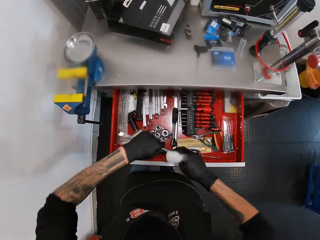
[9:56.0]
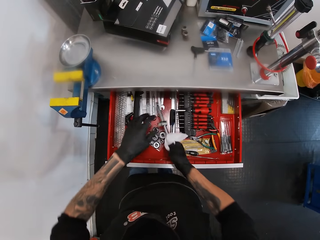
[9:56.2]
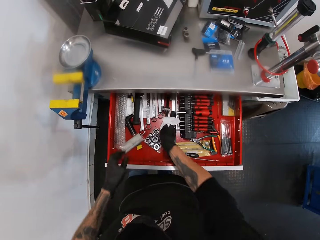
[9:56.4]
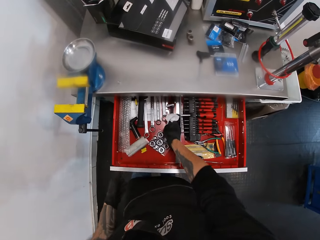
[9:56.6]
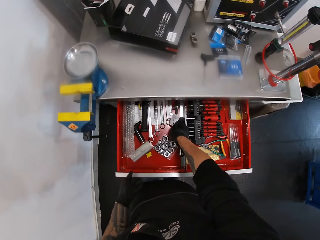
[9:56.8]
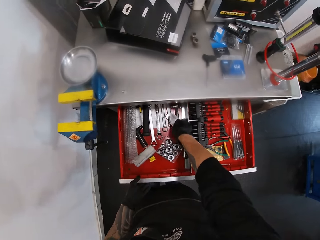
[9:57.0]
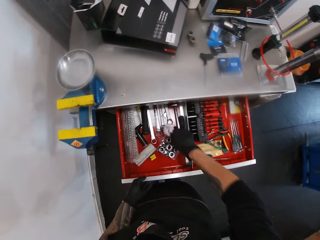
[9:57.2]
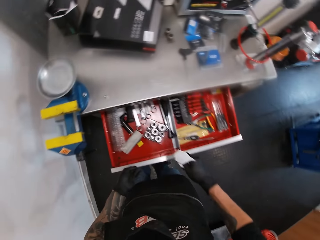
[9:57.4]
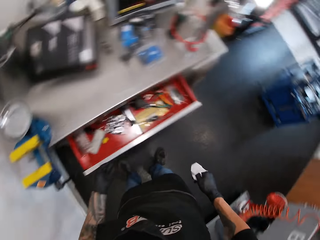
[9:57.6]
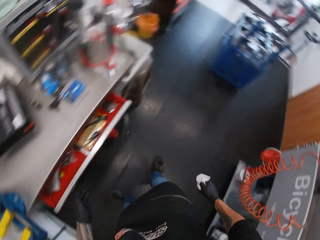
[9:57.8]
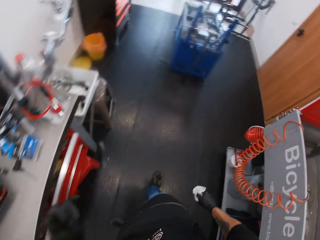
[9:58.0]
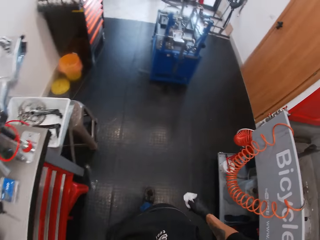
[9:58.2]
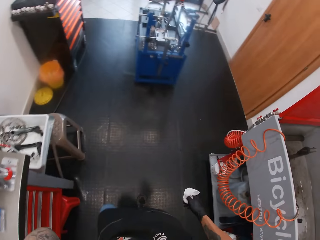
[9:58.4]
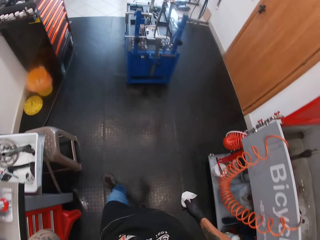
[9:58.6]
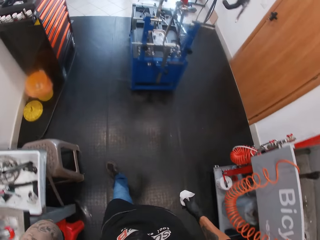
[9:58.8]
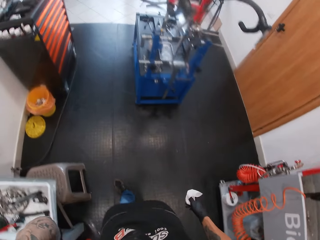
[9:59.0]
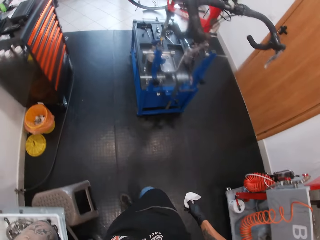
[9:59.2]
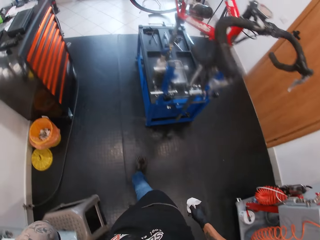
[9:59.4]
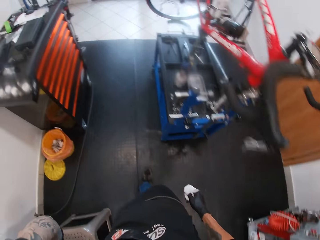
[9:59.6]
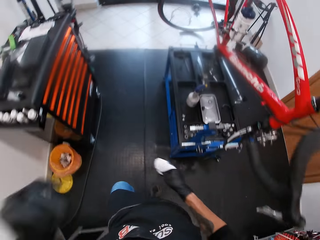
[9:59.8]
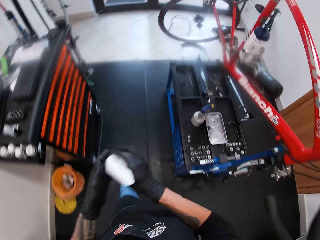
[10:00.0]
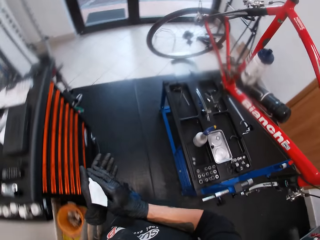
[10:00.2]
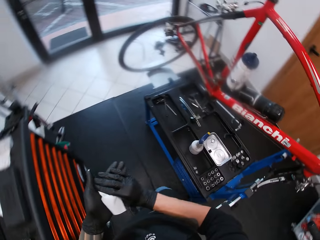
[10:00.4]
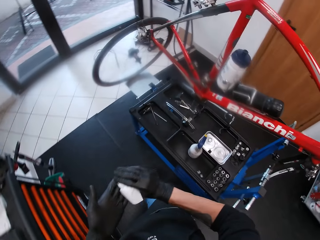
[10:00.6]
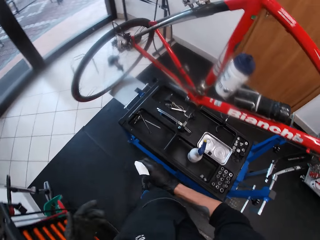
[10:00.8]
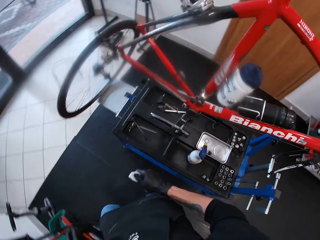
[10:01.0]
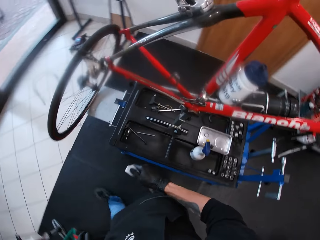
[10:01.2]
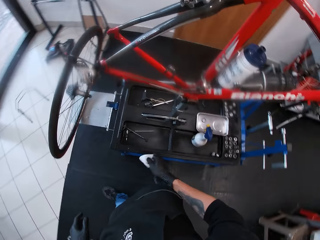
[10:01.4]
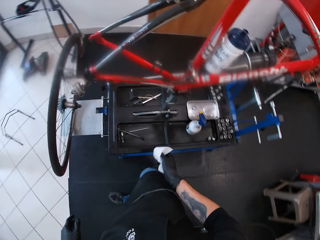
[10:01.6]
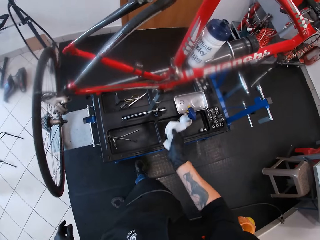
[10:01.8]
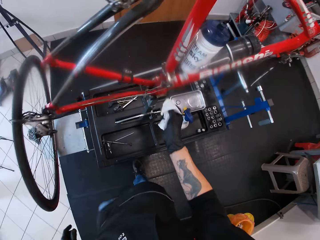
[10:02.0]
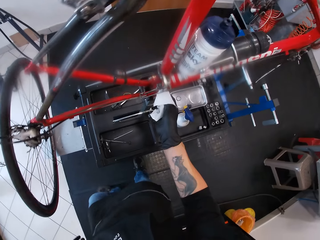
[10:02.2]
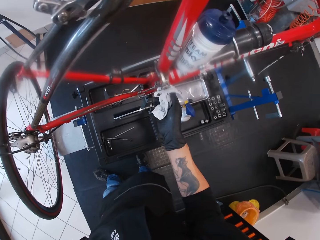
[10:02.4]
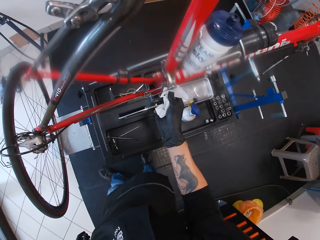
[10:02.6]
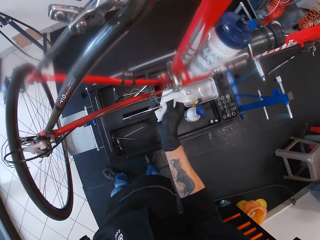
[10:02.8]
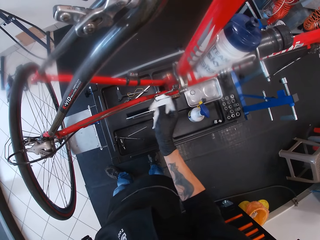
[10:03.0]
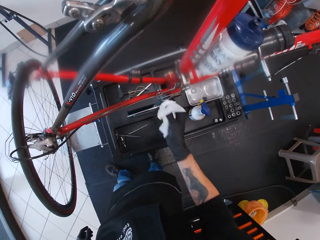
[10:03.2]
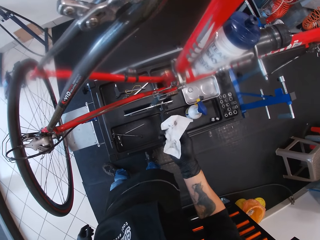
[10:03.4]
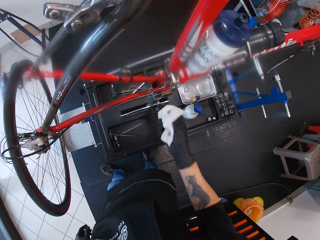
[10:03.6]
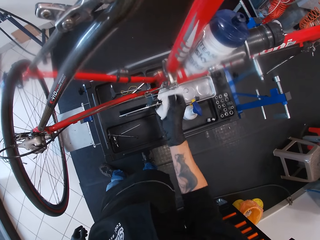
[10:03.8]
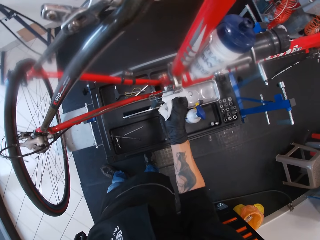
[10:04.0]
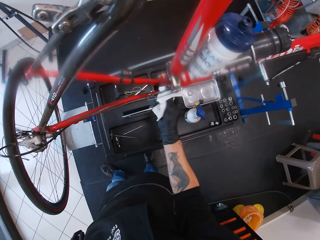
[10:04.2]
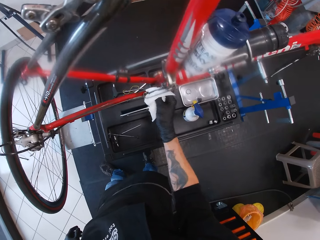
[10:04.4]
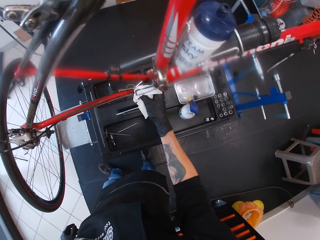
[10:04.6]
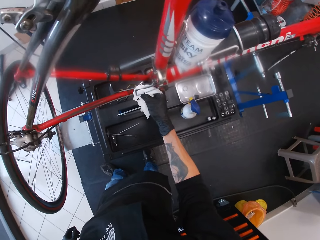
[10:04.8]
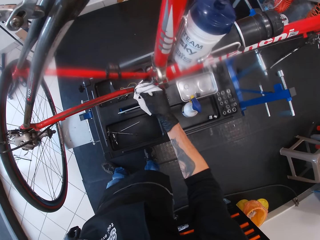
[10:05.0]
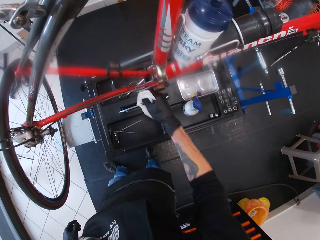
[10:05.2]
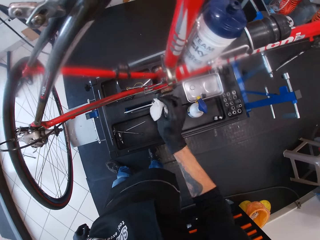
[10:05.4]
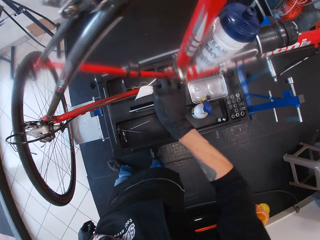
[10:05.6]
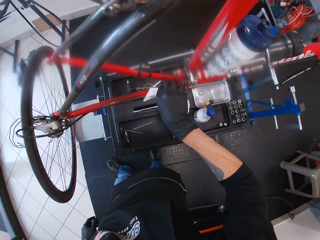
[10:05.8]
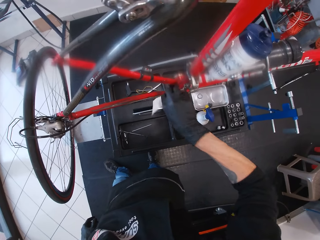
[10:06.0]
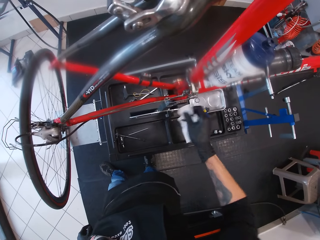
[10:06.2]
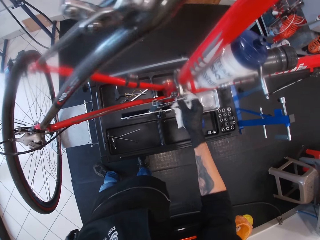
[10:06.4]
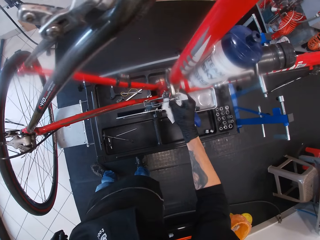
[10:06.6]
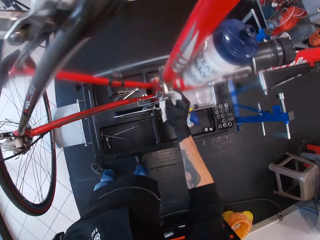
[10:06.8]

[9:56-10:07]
The camera wearer drops the ball end allen wrench into the workbench drawer with his right hand. He closes the workbench drawer with his left hand. He walks. He cleans his left hand with the paper towel in his right hand. He cleans the front derailleur of the bike on the bike repair stand with the paper towel in his right hand.

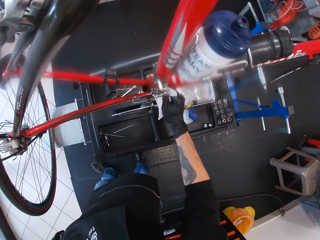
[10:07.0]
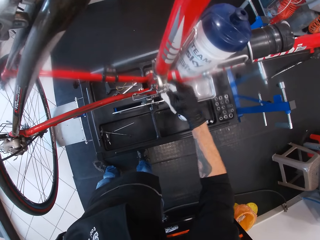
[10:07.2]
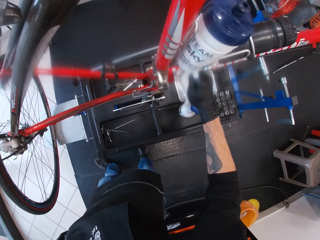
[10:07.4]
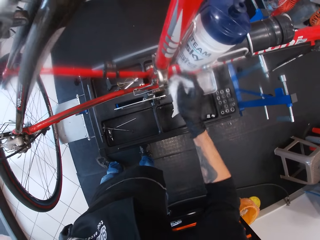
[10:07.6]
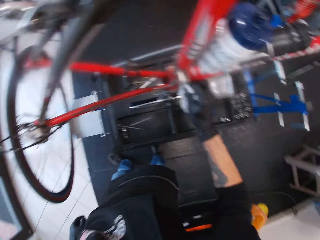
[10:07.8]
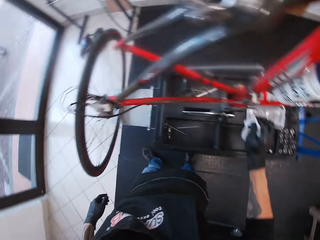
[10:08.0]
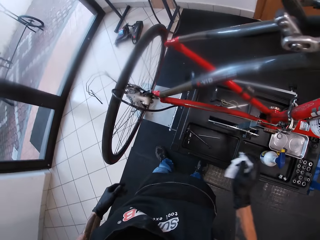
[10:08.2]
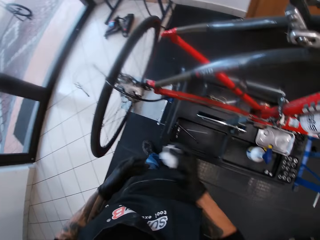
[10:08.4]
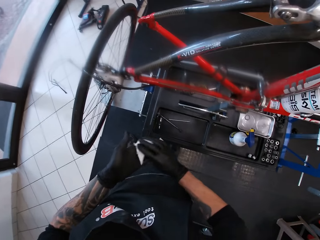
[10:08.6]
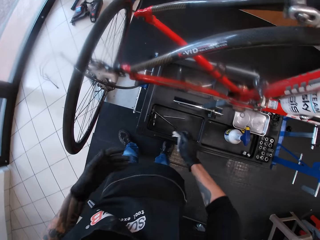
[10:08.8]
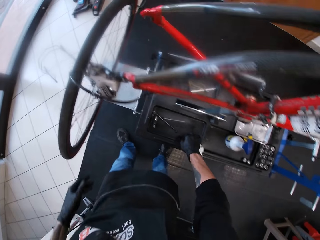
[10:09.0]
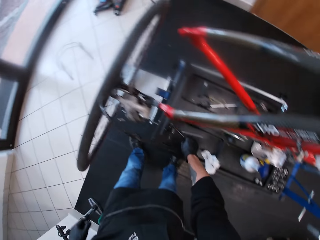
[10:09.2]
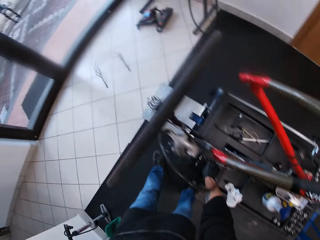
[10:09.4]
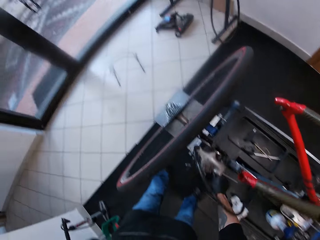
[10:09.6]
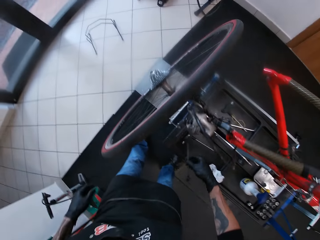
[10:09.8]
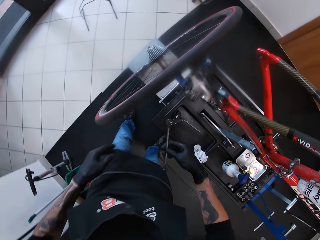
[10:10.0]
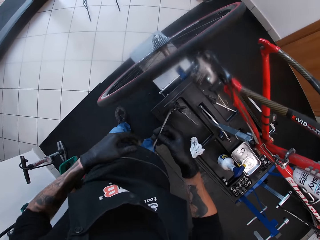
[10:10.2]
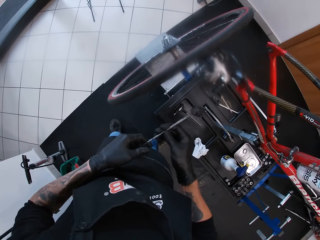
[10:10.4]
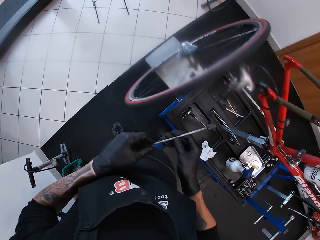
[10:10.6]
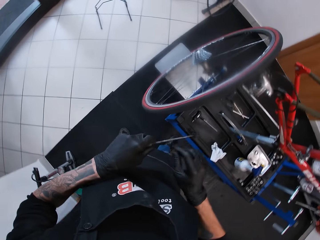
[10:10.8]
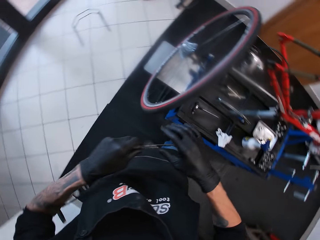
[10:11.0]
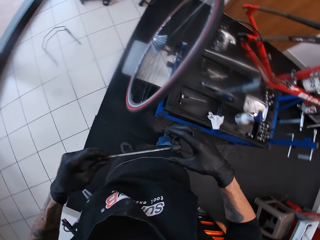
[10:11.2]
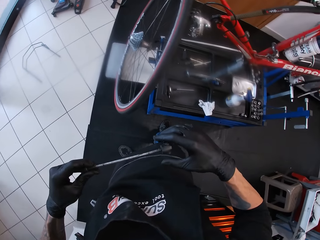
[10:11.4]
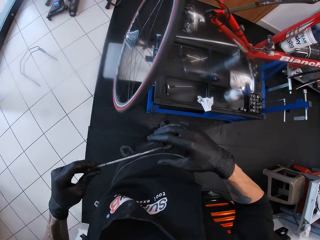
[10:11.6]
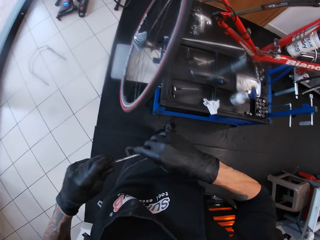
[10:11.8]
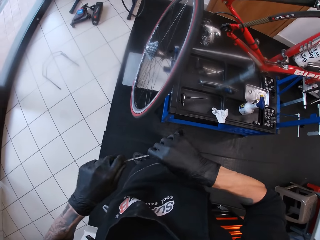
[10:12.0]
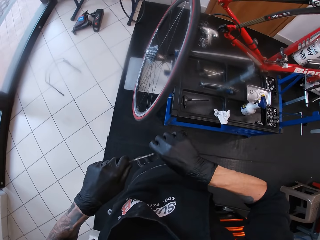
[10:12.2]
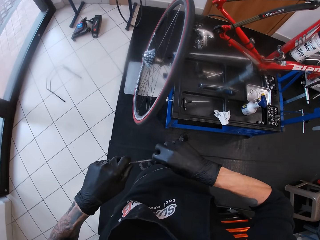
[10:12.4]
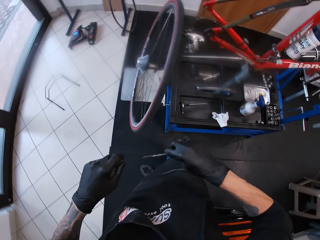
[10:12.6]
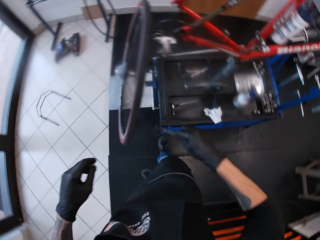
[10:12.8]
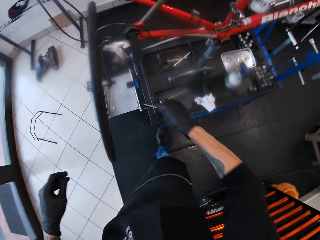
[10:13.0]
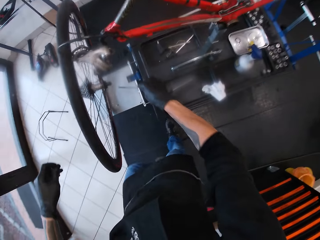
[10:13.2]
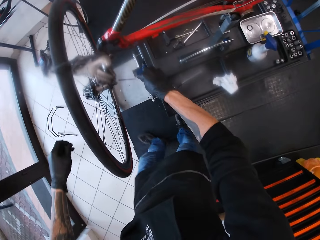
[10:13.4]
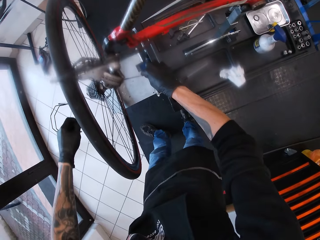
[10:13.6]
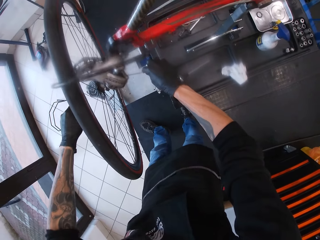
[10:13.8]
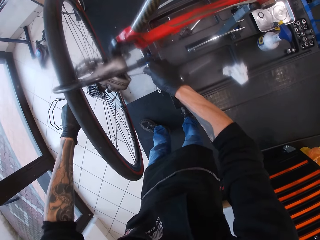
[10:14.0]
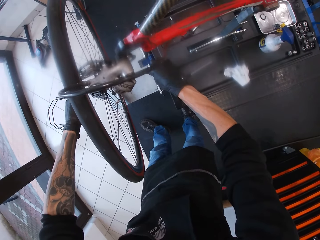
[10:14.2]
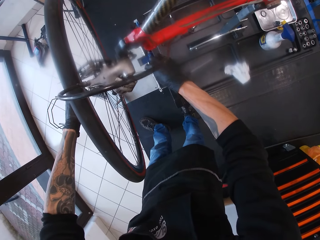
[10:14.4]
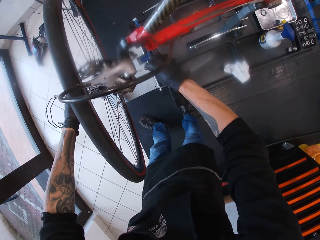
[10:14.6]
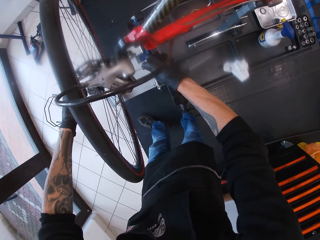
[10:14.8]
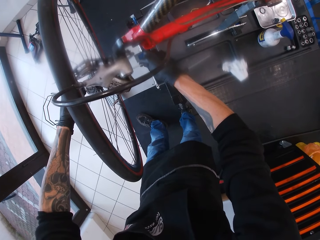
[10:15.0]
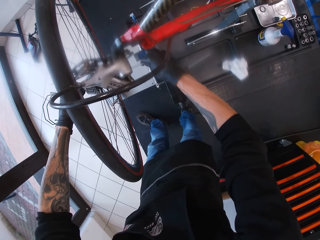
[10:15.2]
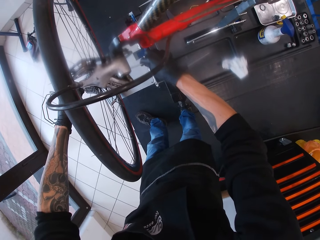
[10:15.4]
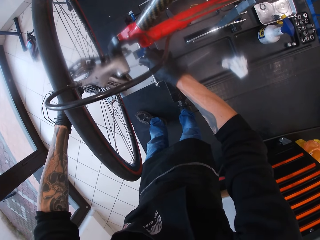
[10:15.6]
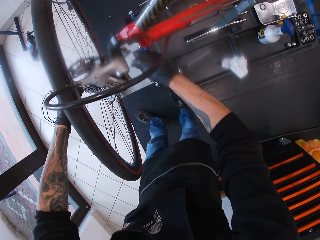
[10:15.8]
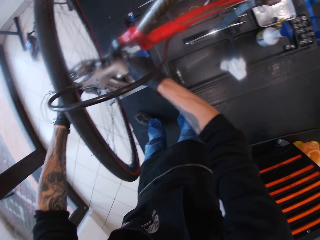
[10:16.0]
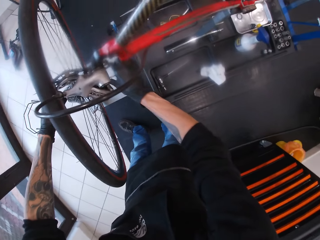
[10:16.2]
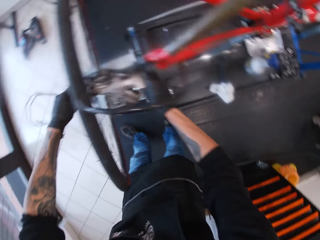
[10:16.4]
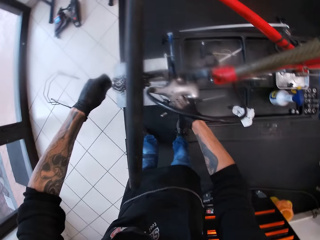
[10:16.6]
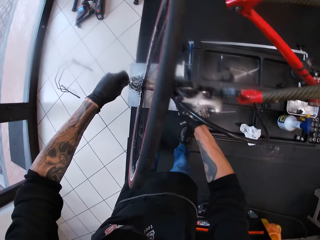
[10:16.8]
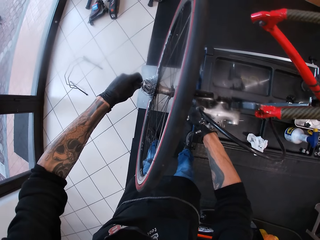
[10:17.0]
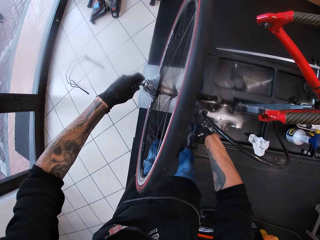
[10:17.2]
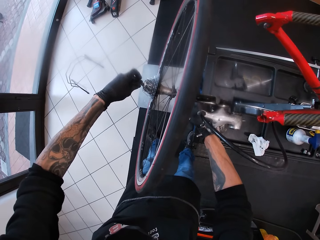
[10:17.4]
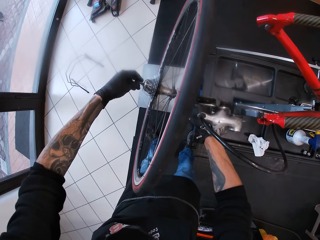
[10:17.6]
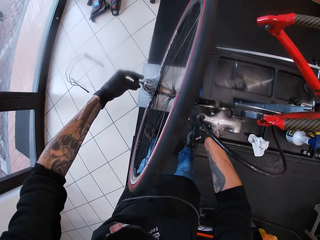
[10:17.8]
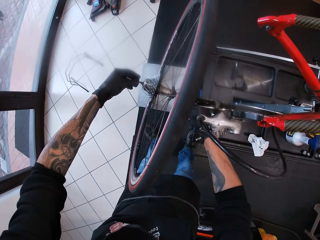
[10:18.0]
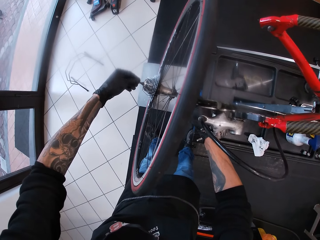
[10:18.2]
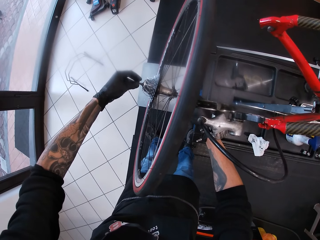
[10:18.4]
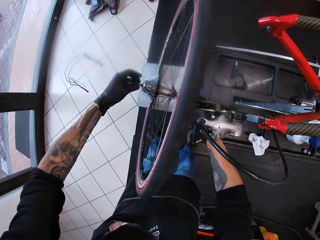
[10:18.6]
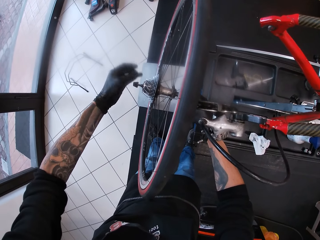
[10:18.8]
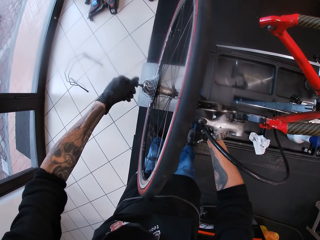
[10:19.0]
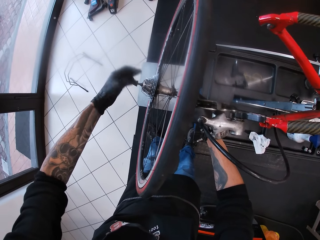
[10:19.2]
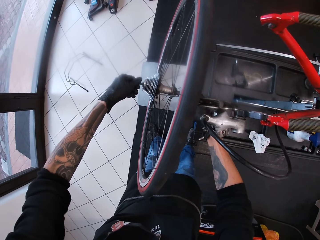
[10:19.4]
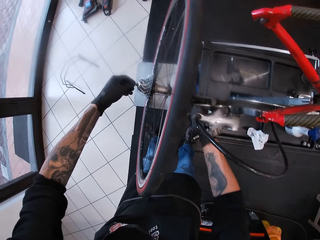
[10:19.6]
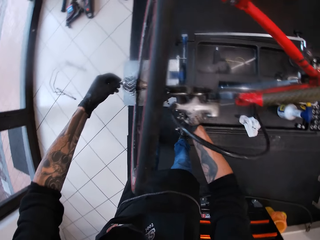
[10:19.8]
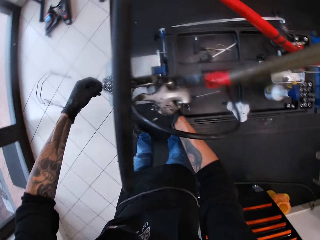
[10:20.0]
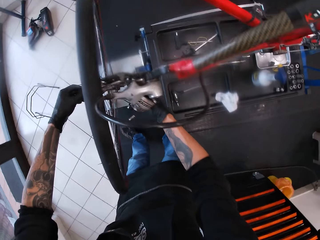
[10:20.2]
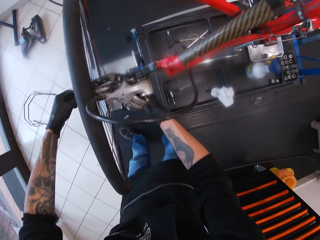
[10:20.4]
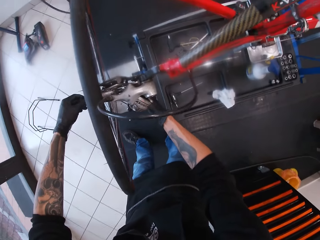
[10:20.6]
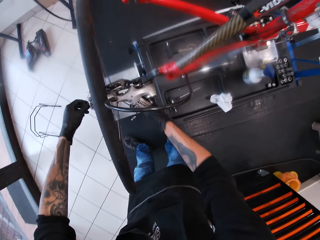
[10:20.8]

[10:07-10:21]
The camera wearer cleans his left hand with the paper towel in his right hand. He drops the paper towel on the tool box of the bike repair stand with his right hand. He picks up a quick release skewer or metal from the tool box of the bike repair stand with his right hand. He examines the quick release skewer with both hands. He passes the quick release skewer through the bike cassette with his right hand. He tightens the quick release skewer cap and lever with both hands. He puts a bolt on the metal.
